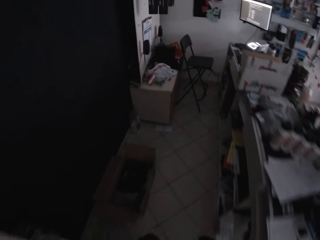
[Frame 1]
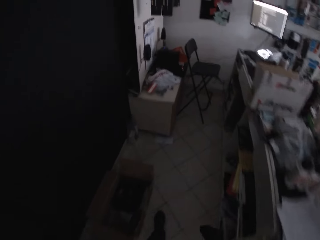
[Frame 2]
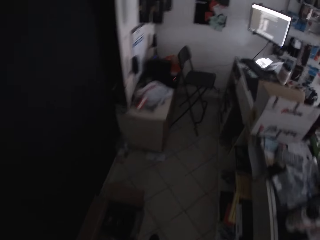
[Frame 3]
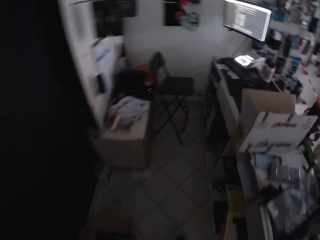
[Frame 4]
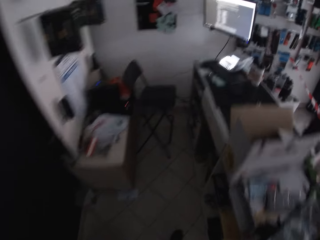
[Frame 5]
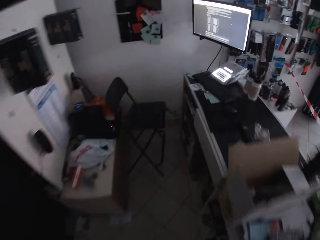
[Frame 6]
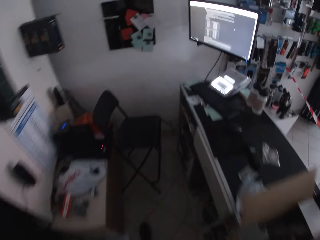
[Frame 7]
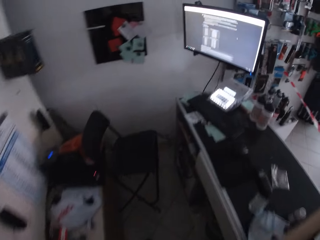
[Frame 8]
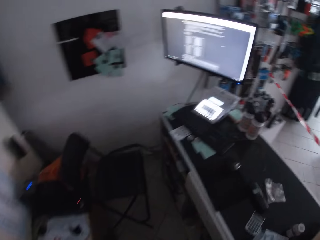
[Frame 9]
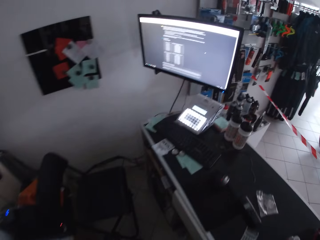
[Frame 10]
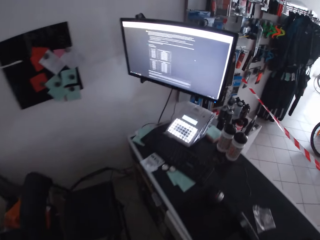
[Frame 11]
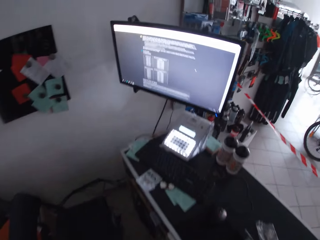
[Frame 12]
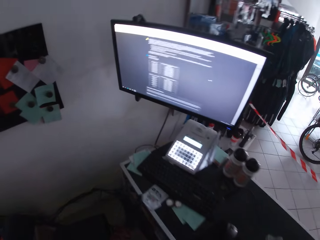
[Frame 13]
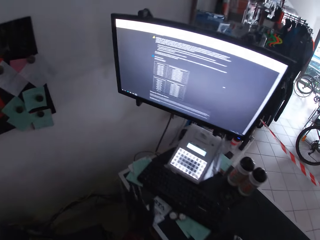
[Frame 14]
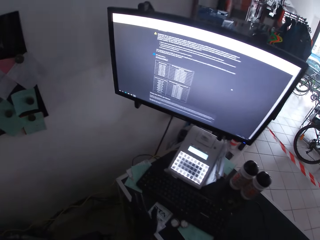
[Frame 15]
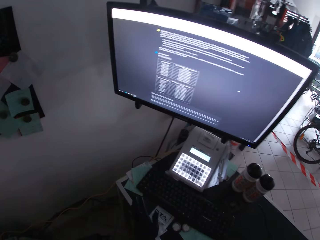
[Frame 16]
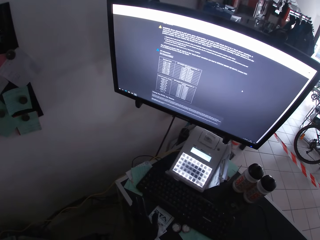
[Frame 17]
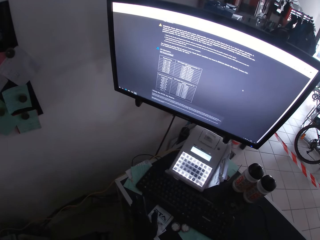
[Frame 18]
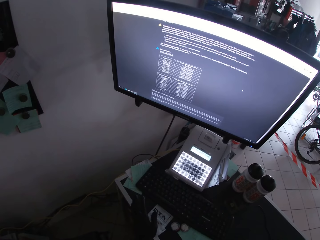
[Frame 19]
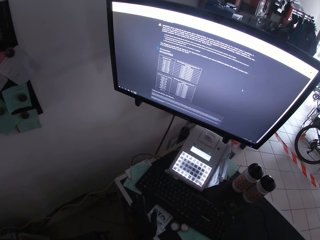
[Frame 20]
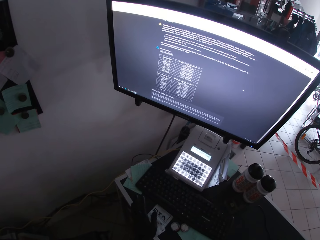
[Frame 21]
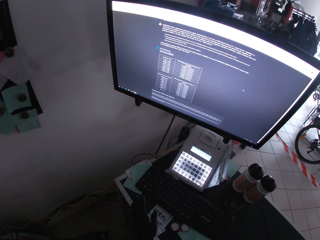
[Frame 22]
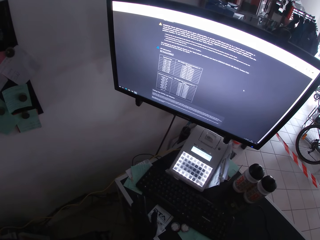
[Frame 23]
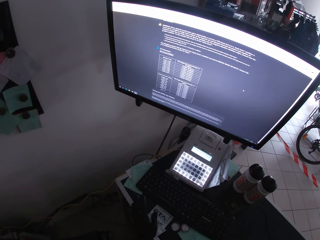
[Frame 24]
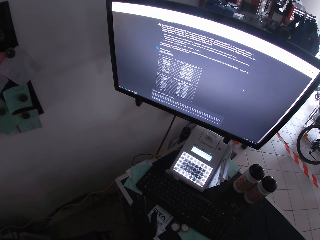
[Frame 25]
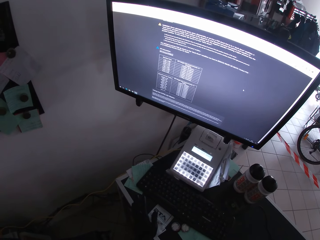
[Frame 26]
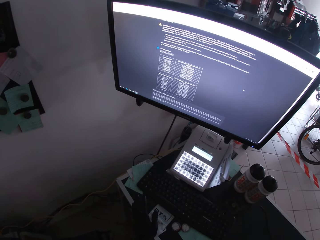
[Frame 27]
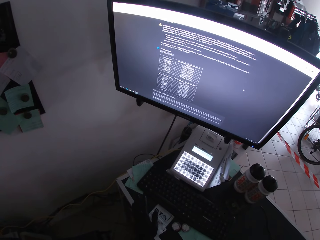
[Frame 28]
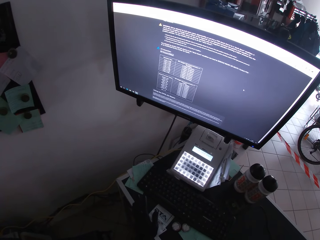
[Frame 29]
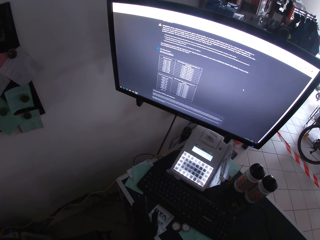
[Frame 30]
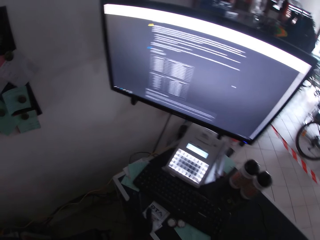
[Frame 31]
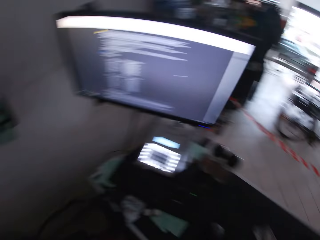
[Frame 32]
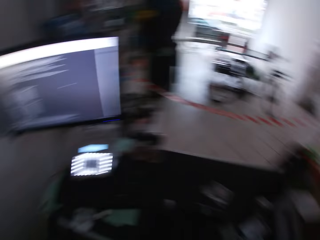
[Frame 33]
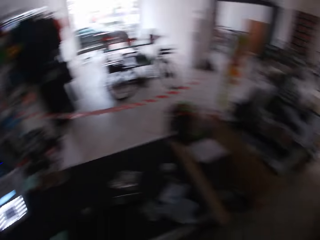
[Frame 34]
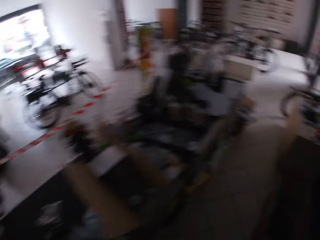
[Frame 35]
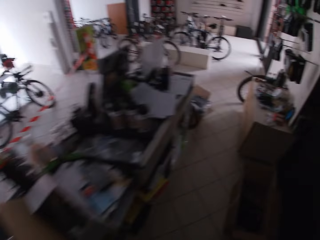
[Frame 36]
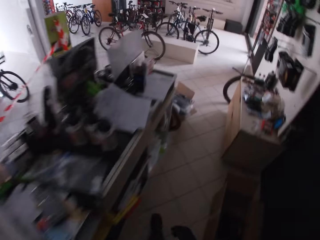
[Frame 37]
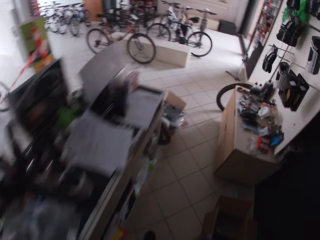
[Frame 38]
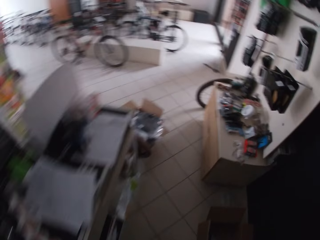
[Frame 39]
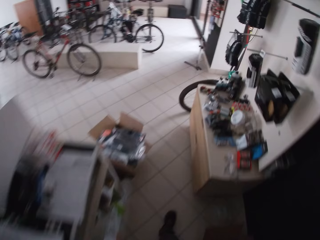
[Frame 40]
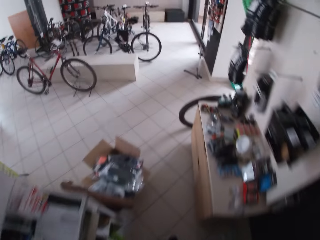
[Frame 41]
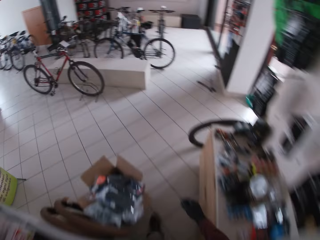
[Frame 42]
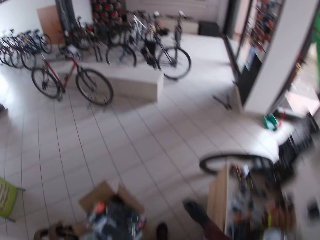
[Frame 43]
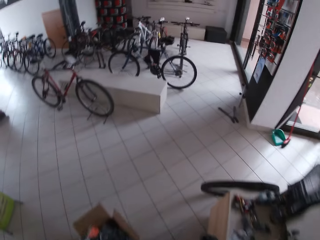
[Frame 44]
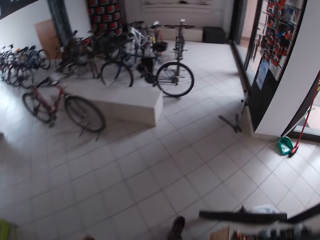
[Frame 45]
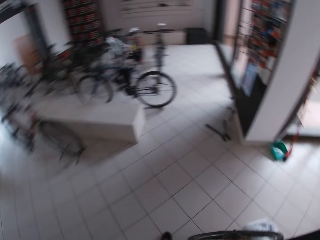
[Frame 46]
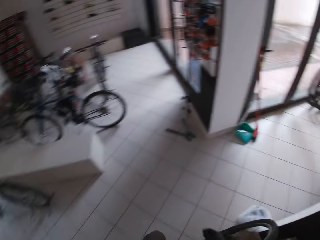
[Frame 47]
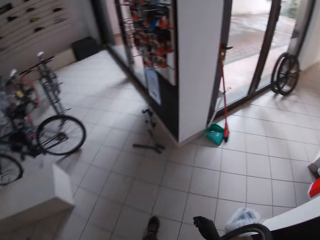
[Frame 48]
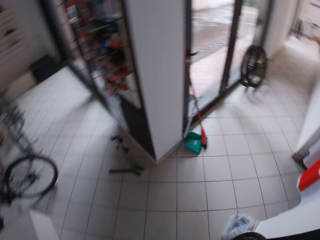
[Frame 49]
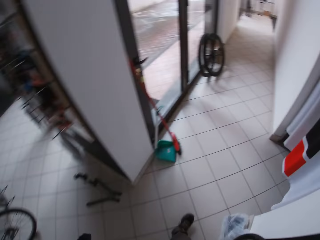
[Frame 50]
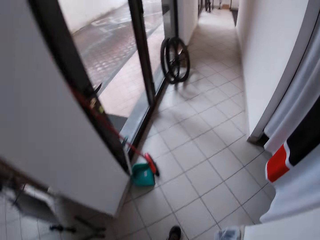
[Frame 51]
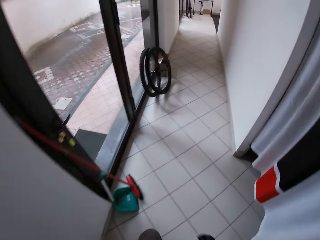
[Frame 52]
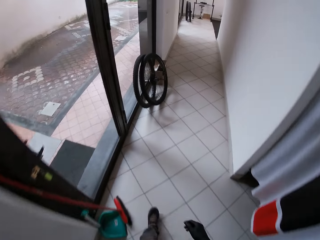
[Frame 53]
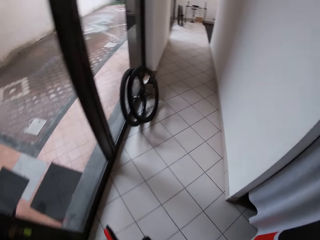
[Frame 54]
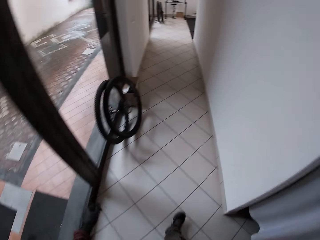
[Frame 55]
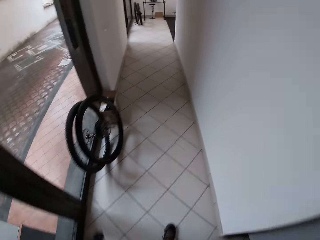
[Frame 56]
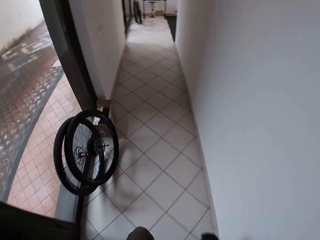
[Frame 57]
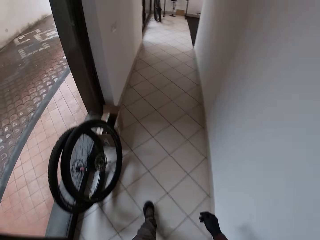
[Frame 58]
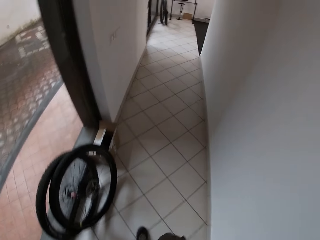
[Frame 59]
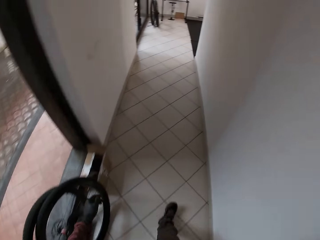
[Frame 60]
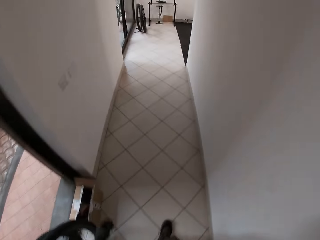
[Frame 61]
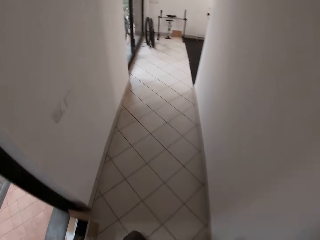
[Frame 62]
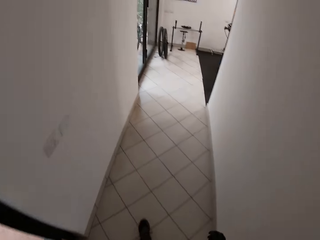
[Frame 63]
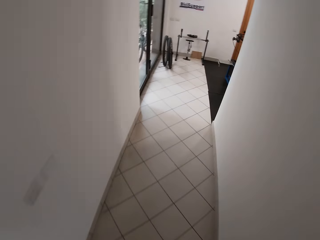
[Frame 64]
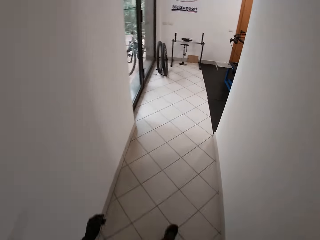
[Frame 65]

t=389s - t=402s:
The camera wearer places his left hand on a table in the room. He operates the computer. He walks into the lobby.

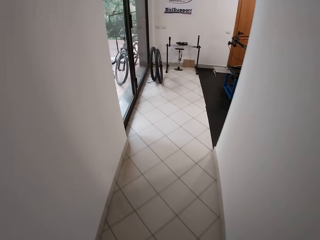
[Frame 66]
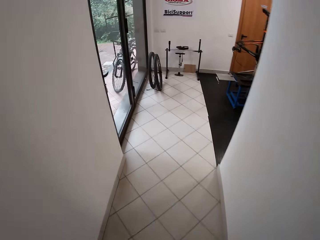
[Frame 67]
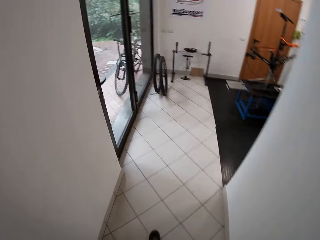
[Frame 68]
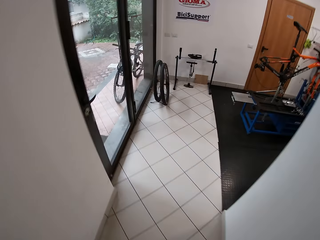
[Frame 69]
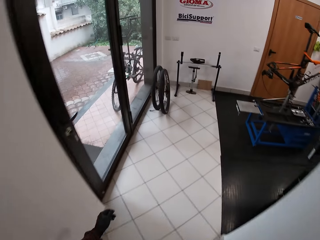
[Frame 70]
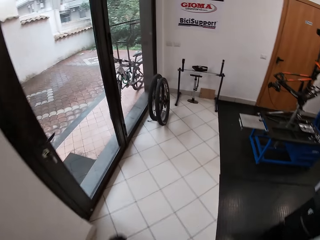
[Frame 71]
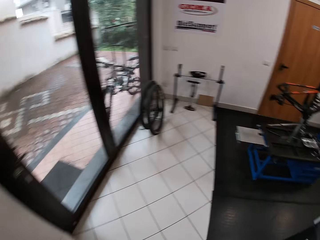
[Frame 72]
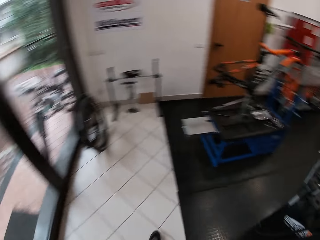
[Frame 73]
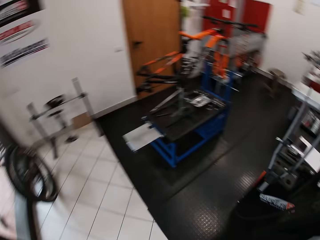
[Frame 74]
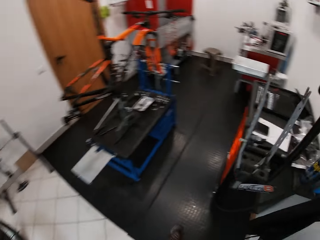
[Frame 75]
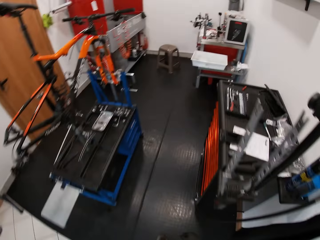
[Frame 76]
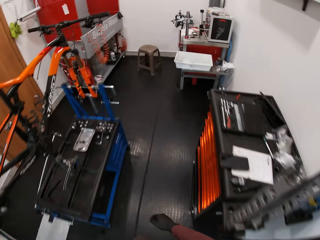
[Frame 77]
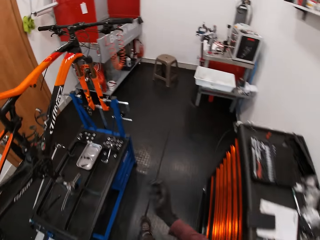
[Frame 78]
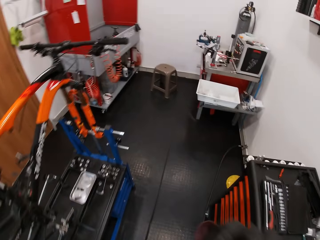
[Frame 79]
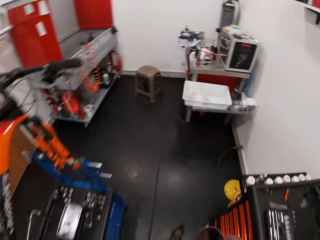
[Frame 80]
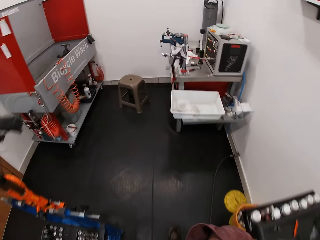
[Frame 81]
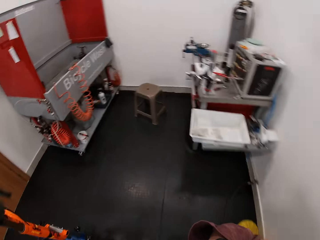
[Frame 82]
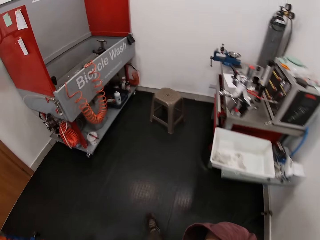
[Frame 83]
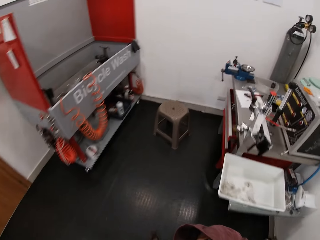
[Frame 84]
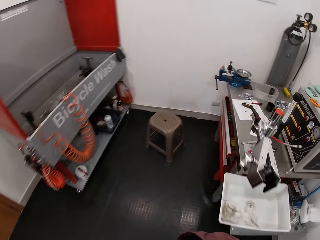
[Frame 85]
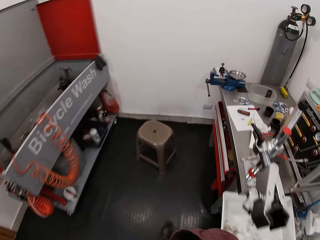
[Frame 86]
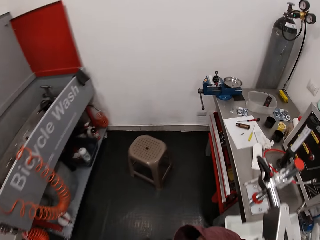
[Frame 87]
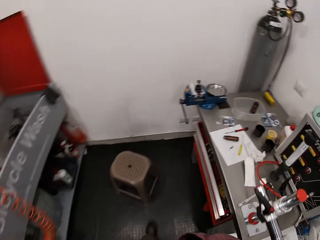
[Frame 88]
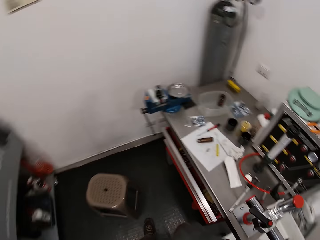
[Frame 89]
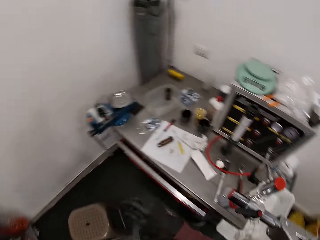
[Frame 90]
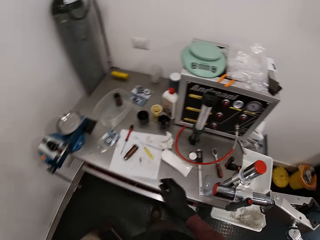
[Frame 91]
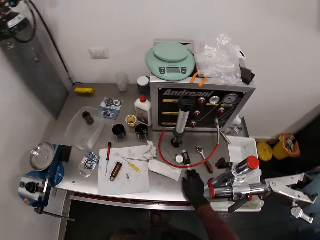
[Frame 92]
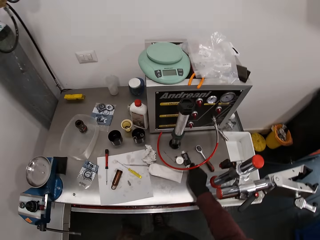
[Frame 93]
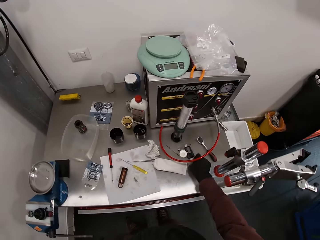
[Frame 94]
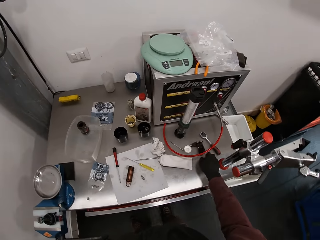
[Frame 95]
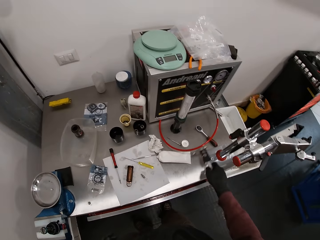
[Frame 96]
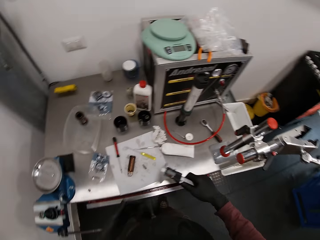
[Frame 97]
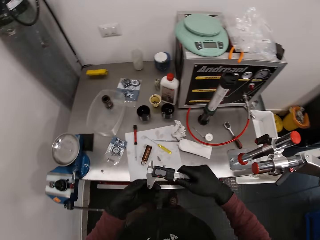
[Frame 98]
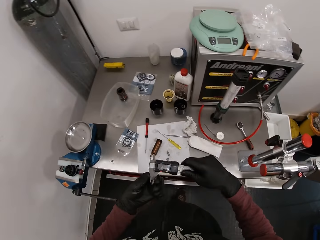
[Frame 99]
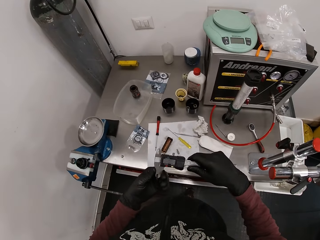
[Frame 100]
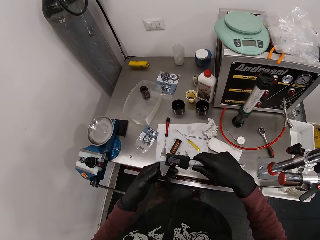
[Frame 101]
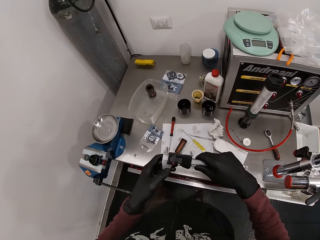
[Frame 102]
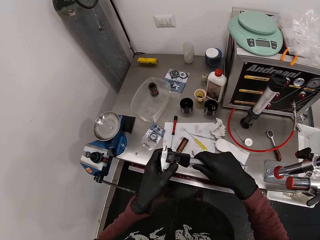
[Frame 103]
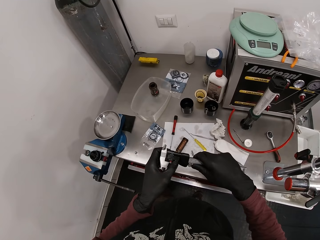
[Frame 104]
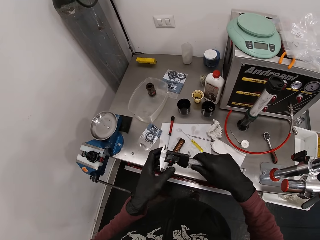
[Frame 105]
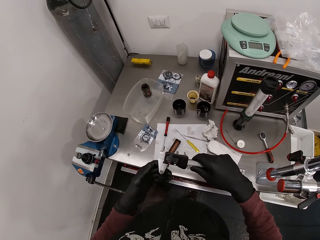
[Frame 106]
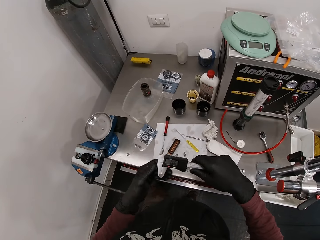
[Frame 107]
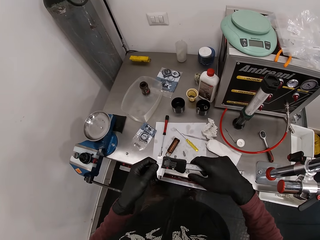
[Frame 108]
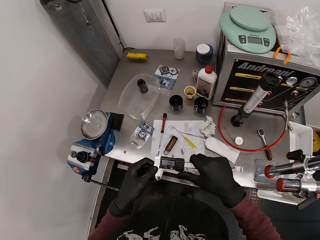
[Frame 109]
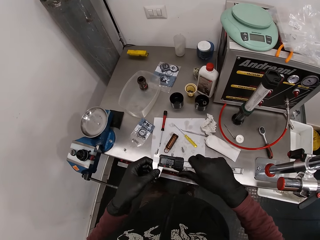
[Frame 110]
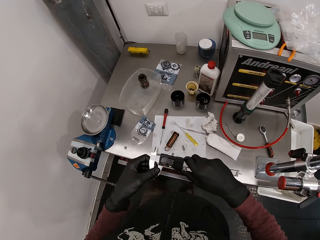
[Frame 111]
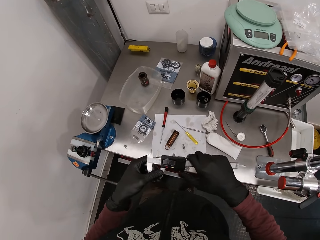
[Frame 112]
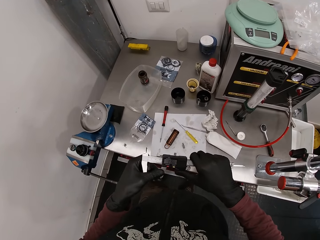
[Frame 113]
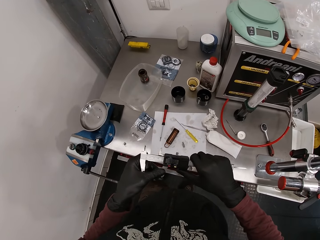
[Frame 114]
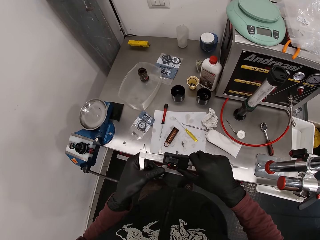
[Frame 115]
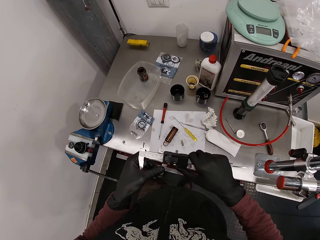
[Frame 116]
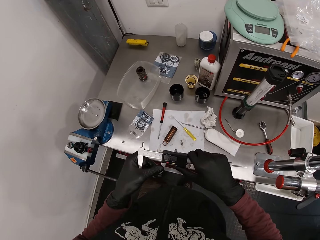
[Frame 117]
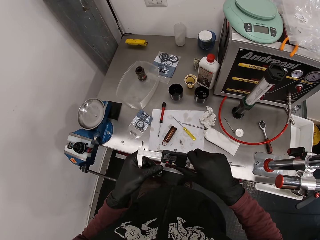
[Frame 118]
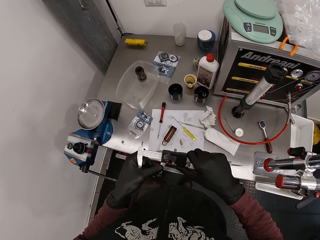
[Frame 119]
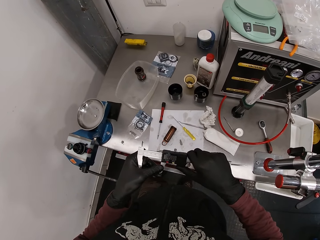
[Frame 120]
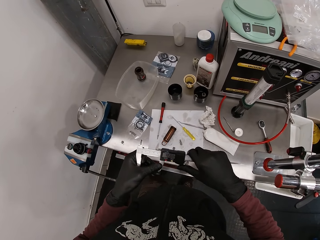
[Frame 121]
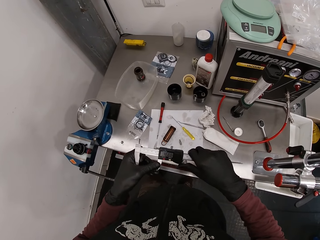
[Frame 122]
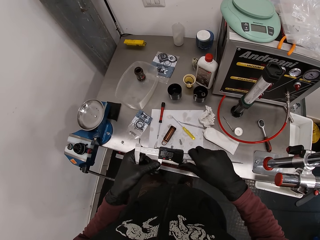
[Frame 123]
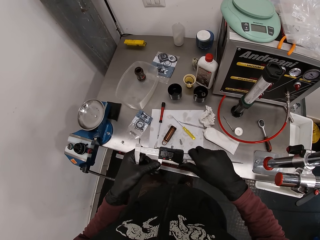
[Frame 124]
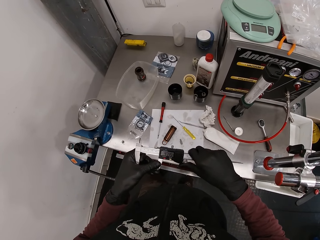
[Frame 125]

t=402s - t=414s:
The camera wearer walks into a room. He raises his right hand. He brings down his right hand. He takes a digital caliper or measuring scale from the table with his right hand. He operates the digital caliper with his left hand. He operates the digital caliper with his right hand. He looks at the measuring scale.
